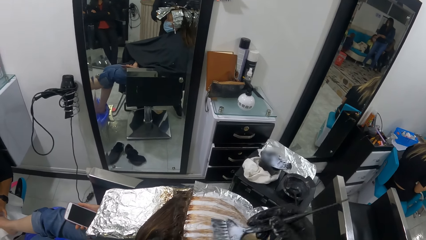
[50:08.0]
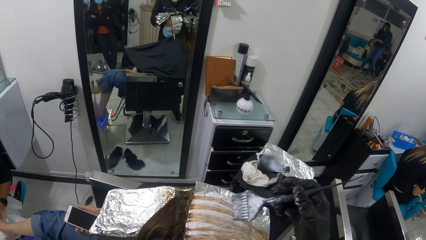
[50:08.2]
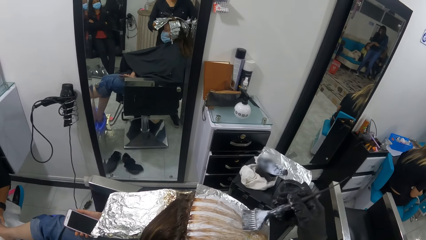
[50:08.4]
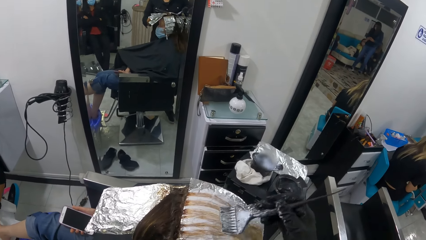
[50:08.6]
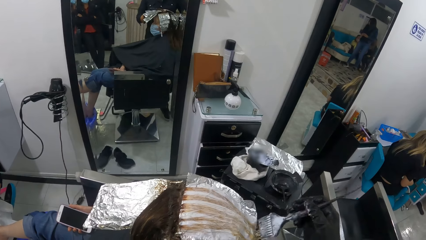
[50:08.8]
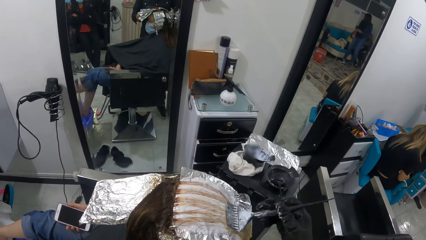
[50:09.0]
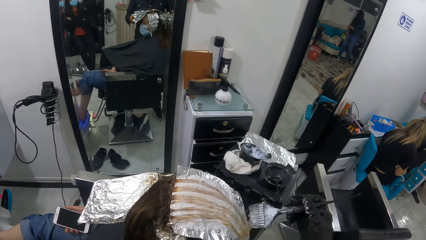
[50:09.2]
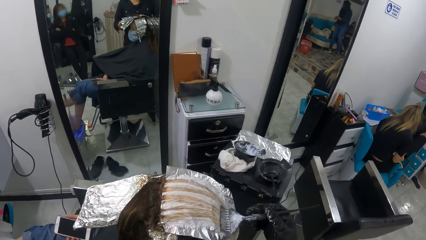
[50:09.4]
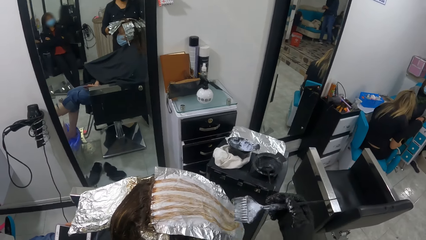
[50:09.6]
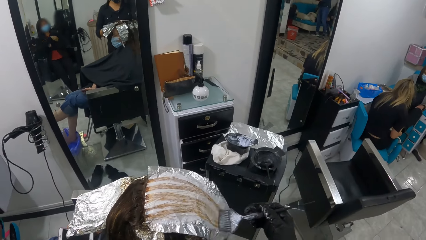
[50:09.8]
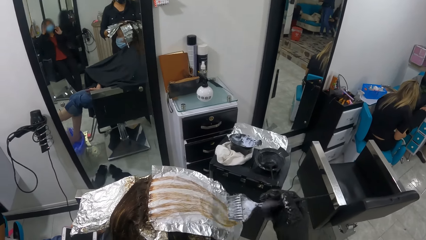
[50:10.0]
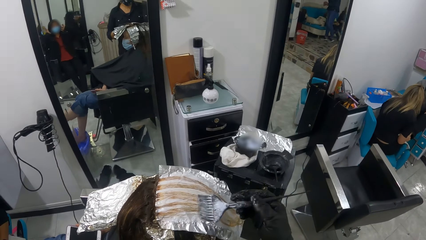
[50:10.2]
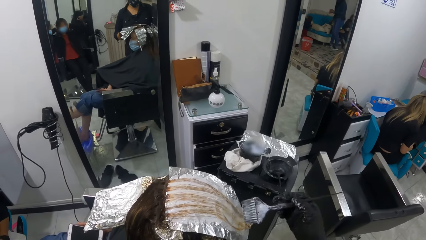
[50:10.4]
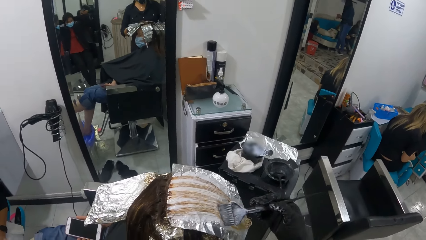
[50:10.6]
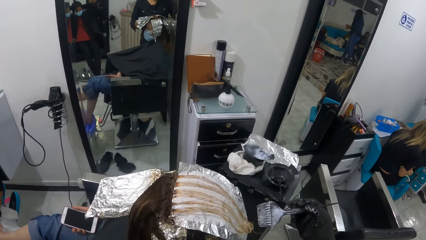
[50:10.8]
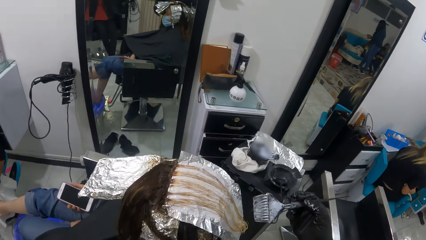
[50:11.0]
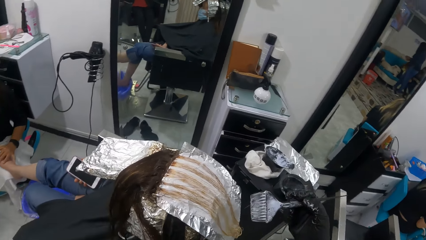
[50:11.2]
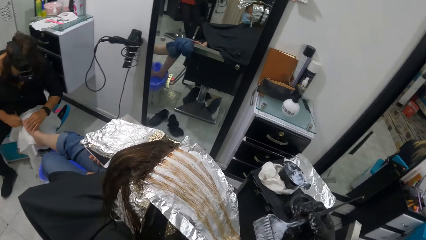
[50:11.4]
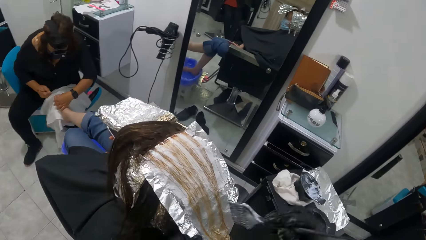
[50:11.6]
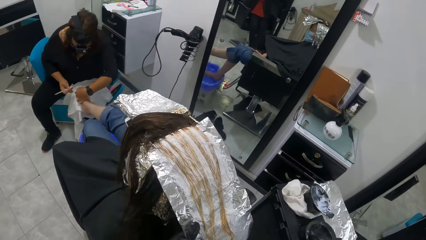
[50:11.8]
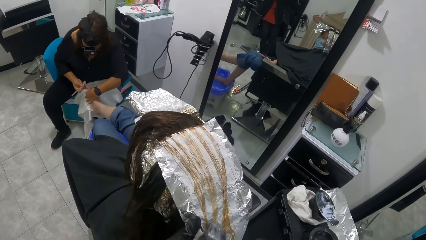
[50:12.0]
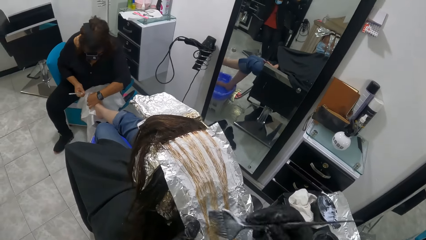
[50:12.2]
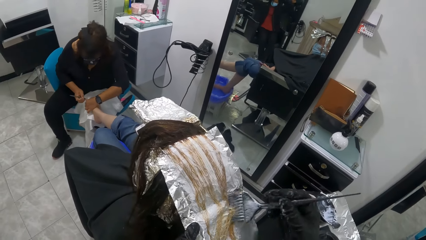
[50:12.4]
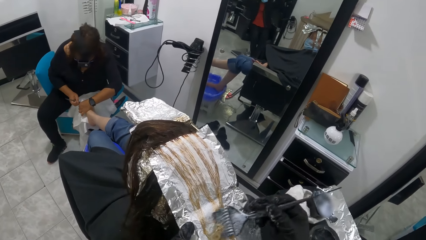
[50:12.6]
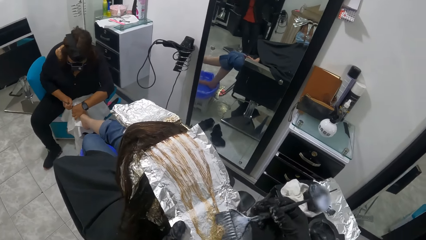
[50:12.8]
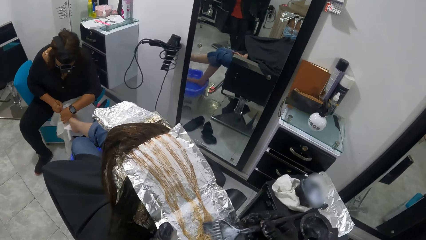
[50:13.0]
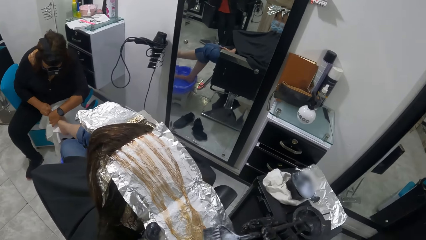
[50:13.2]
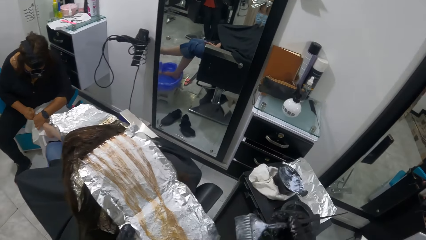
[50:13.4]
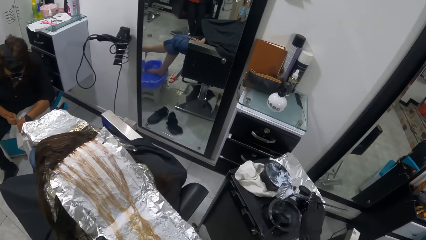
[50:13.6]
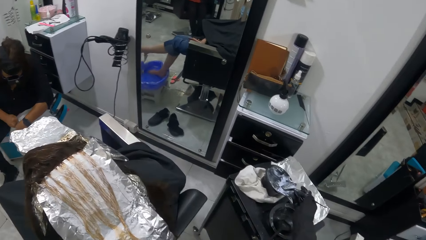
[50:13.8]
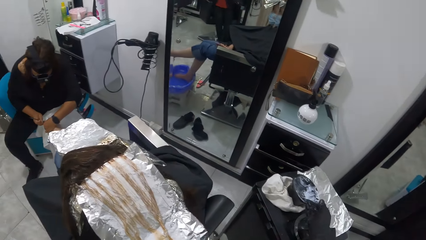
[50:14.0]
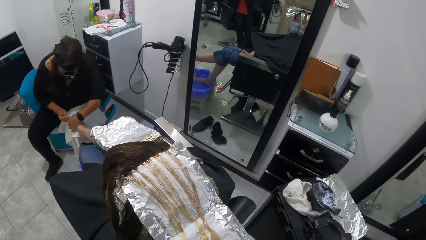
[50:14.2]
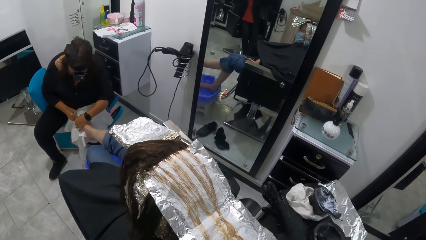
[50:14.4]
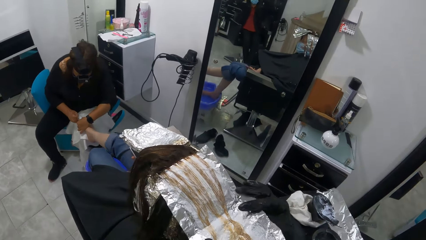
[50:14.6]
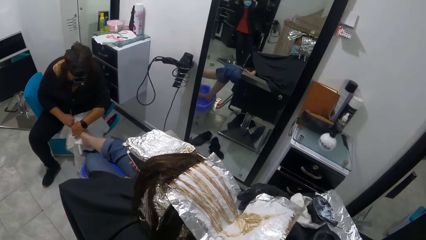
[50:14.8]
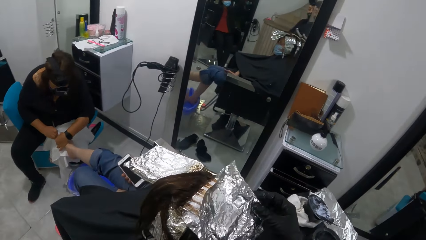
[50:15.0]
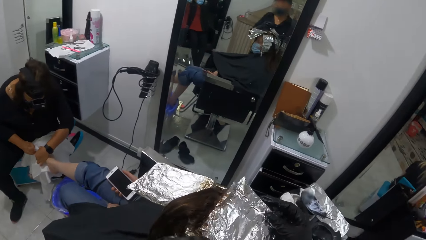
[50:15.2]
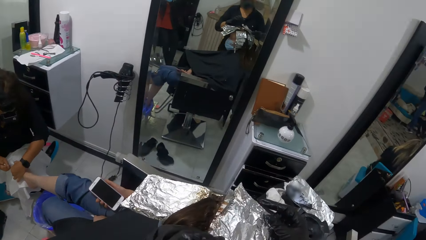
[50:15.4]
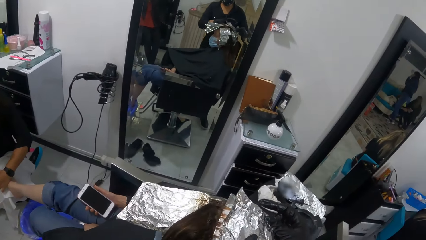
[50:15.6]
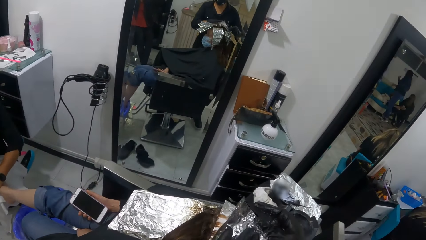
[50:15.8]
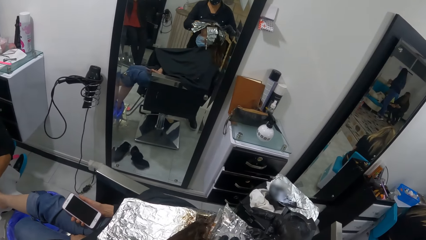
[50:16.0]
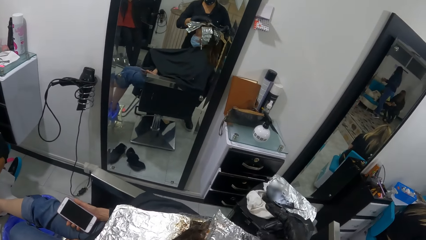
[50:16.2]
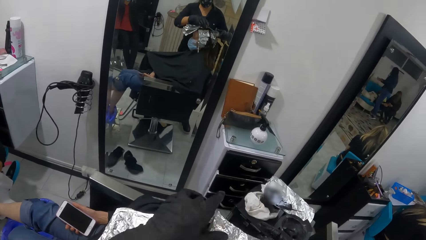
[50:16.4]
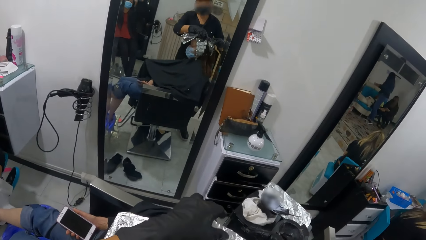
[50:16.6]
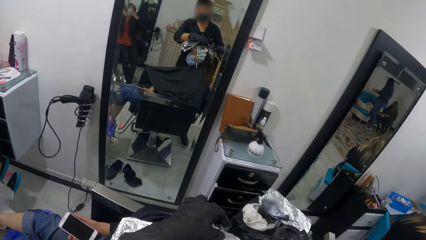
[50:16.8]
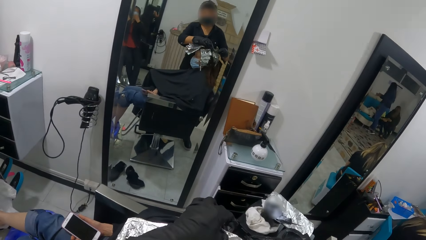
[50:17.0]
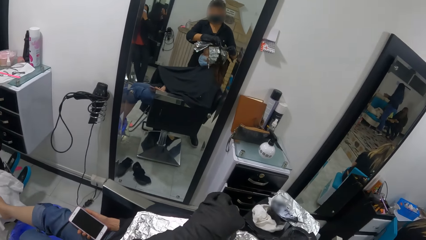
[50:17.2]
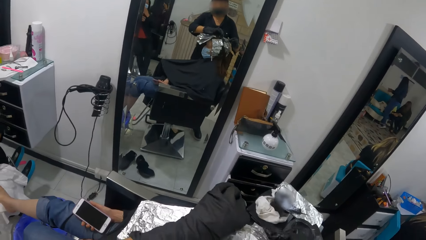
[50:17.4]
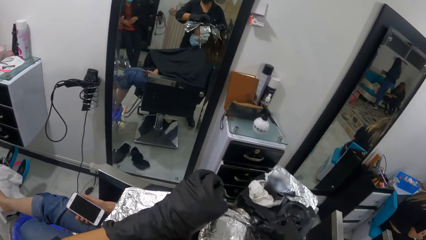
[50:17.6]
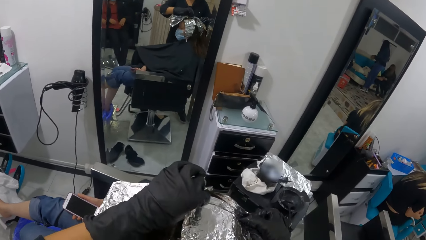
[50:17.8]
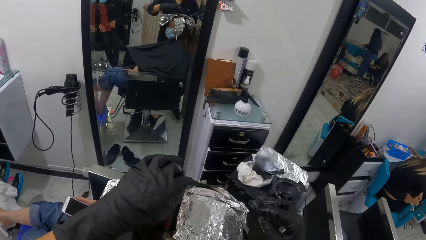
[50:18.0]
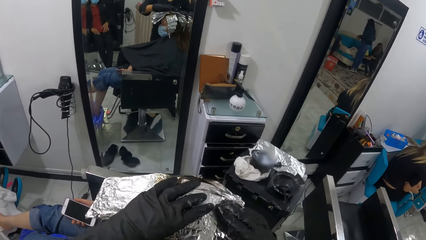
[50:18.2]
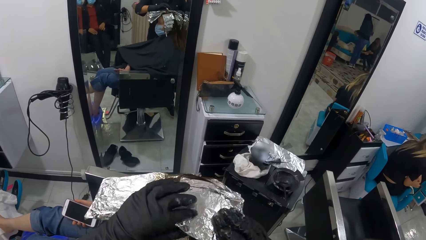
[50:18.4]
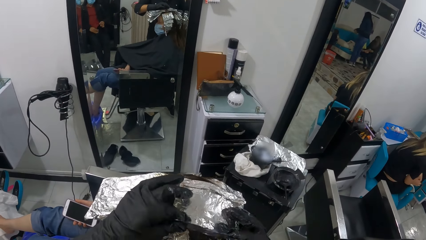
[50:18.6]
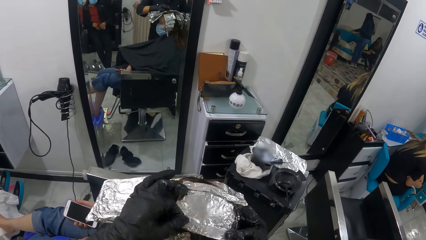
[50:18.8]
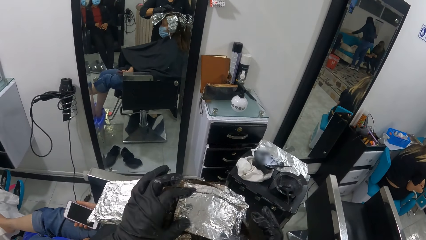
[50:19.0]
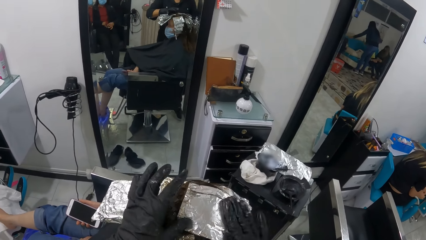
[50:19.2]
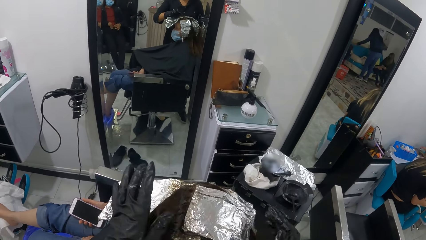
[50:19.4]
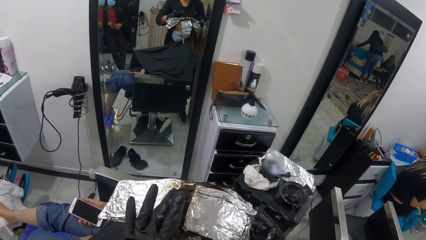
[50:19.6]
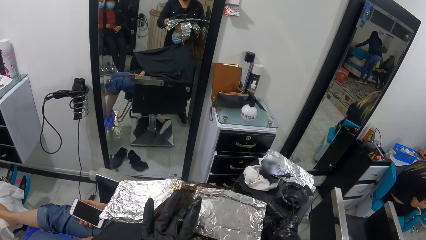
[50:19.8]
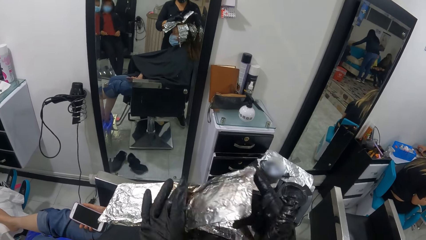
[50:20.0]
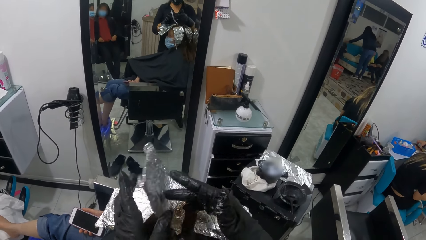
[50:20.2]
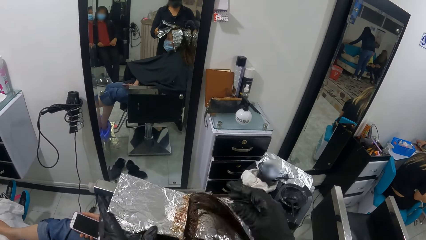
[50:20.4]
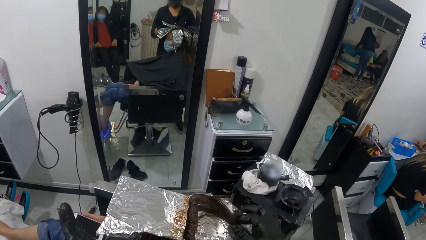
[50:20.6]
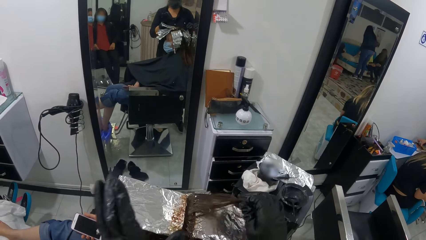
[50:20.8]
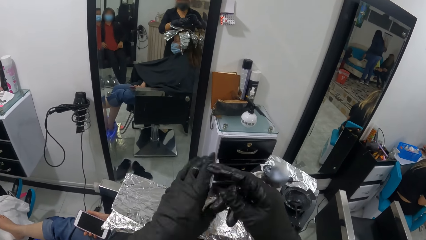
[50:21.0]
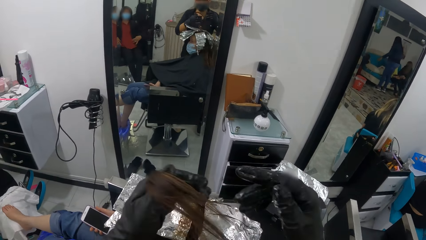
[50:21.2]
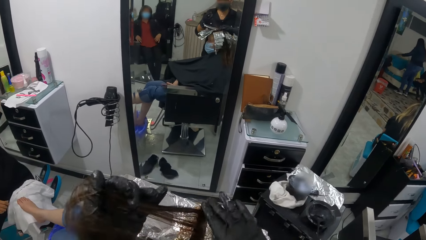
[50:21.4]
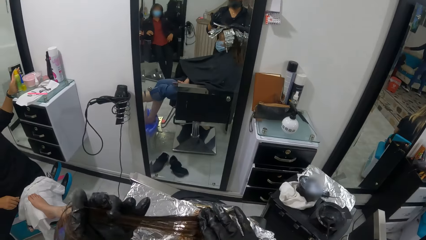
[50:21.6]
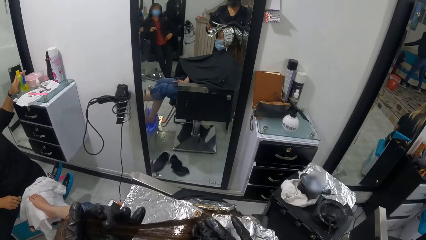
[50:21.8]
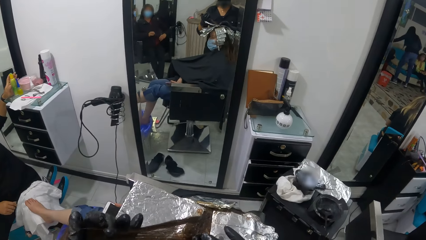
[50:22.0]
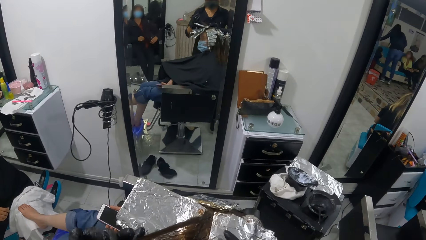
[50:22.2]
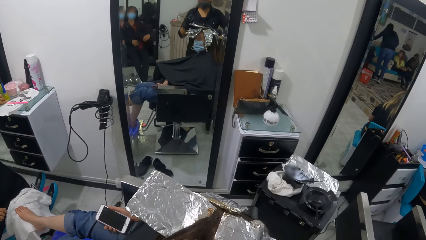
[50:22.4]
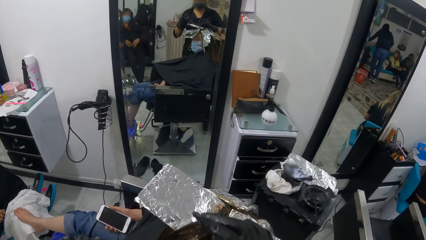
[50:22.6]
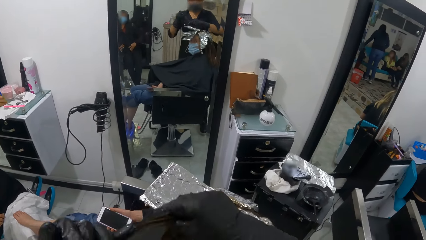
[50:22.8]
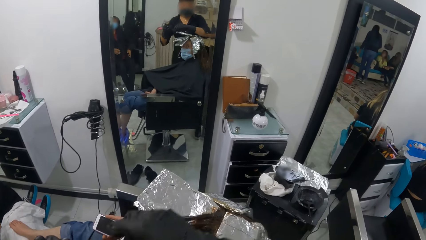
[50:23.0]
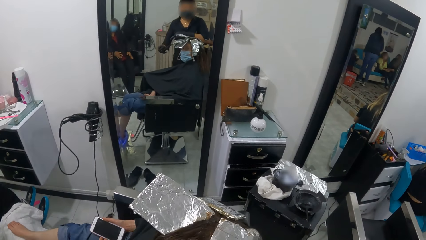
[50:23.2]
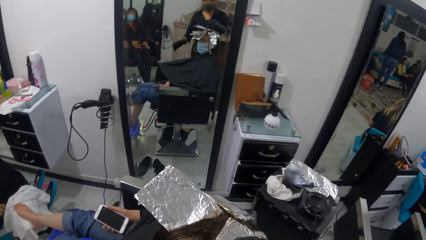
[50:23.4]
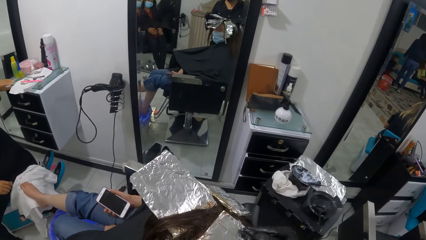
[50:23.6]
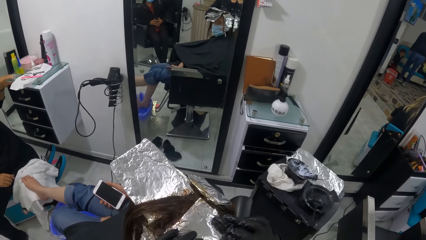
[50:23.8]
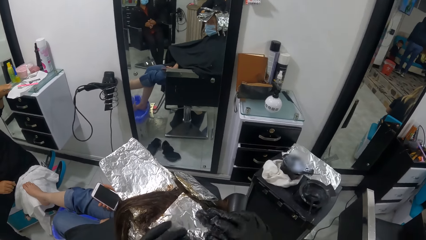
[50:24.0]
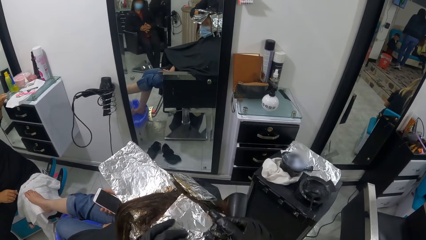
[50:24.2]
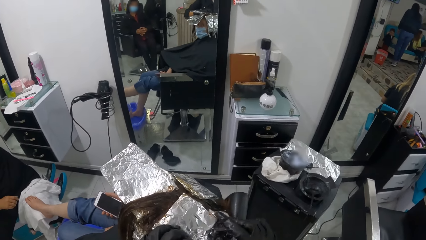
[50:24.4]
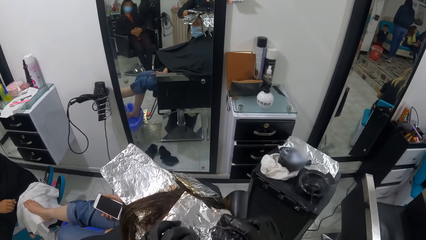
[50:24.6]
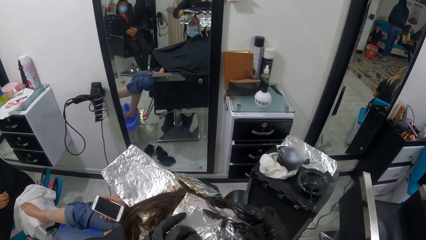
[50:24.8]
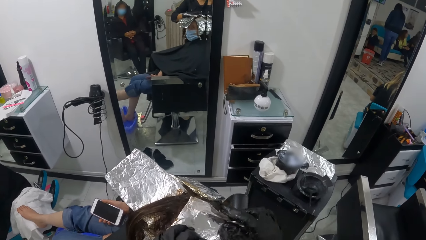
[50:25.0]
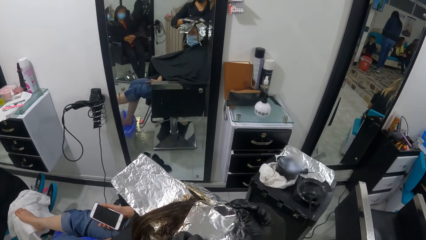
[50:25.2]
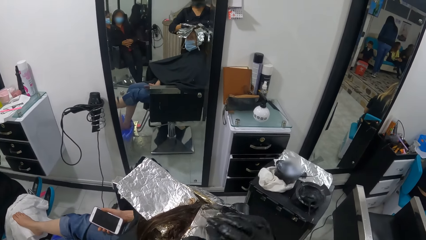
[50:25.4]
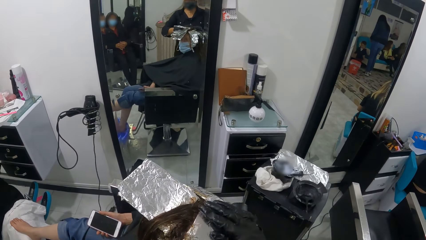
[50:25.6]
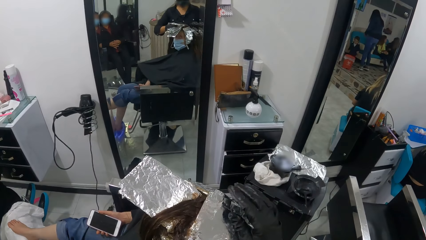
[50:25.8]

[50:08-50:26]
The camera wearer lifts the hair brush. She holds the foil under the woman's hair with her left hand. She applies dye on the woman's hair. She moves the hair brush. She drops the brush into the highlighter bowl on the trolley. She wraps the foil with both hands. She moves the right hand. She folds the foil on the woman's hair. She makes a step. She folds the foil on the woman's hair. She picks a portion of hair with both hands. She touches another woman's hair. She pulls the first woman's hair. She moves both hands. She touches the foil on the woman's hair.
